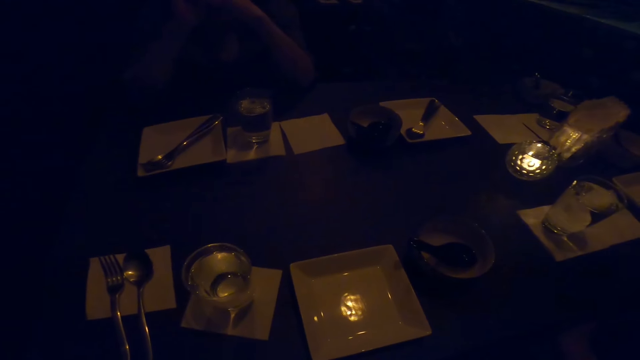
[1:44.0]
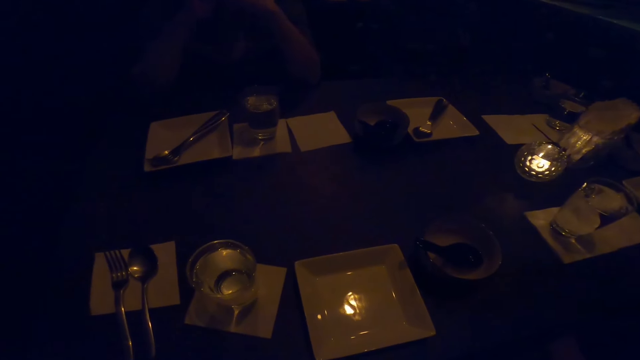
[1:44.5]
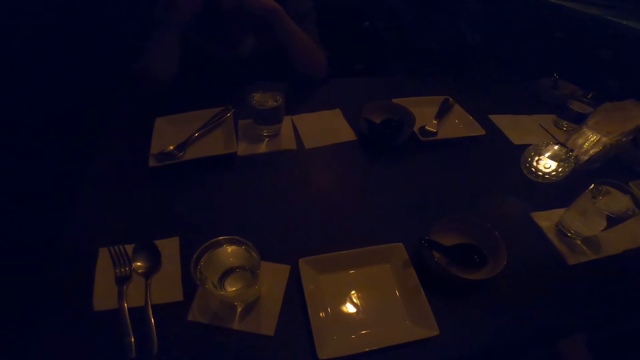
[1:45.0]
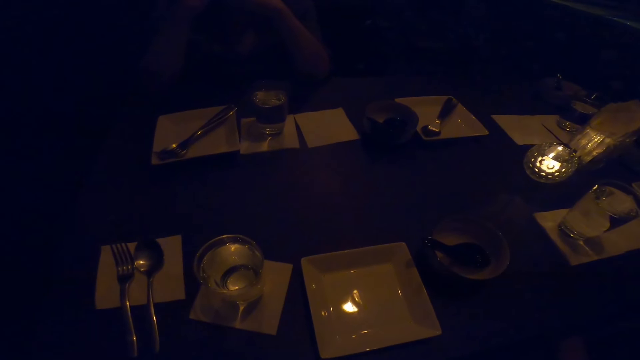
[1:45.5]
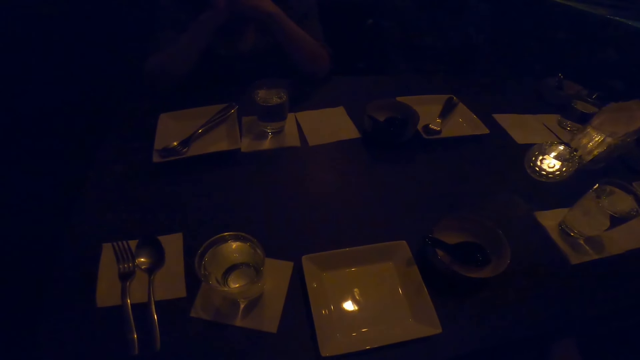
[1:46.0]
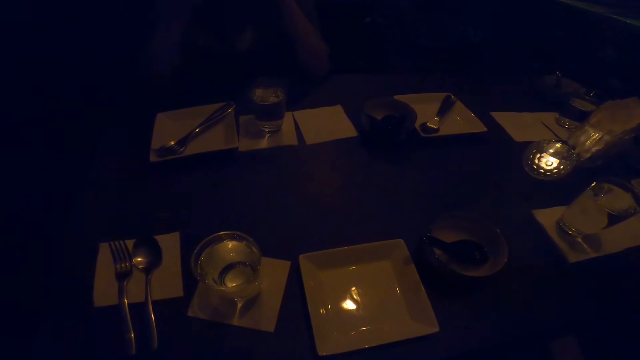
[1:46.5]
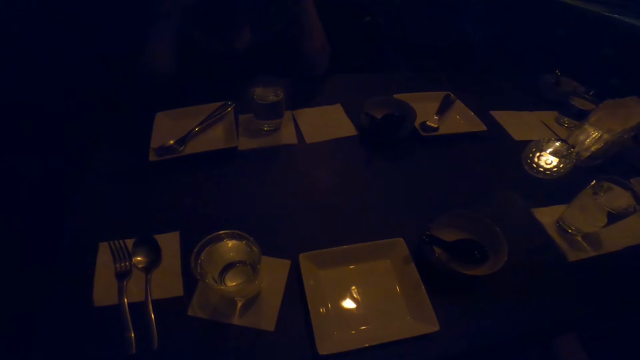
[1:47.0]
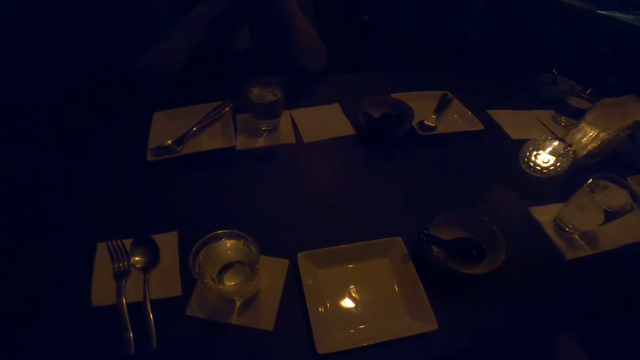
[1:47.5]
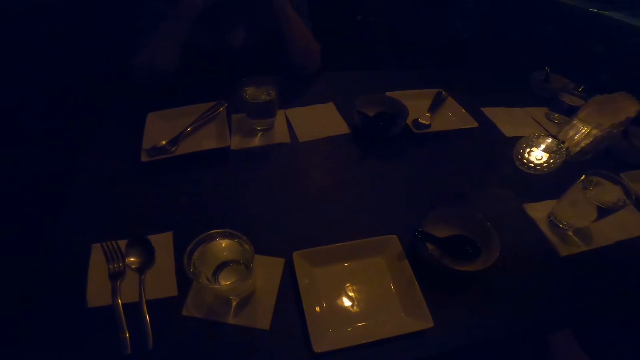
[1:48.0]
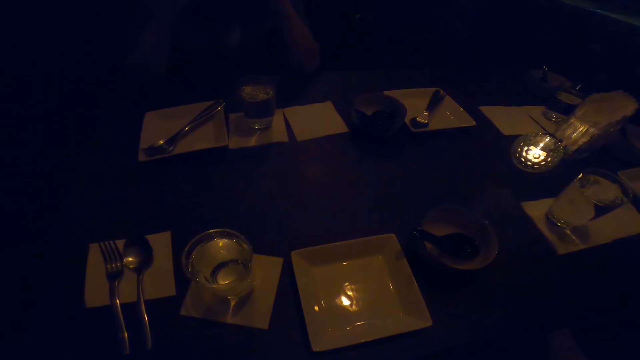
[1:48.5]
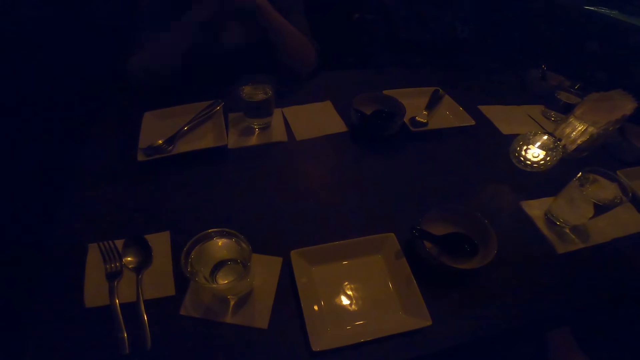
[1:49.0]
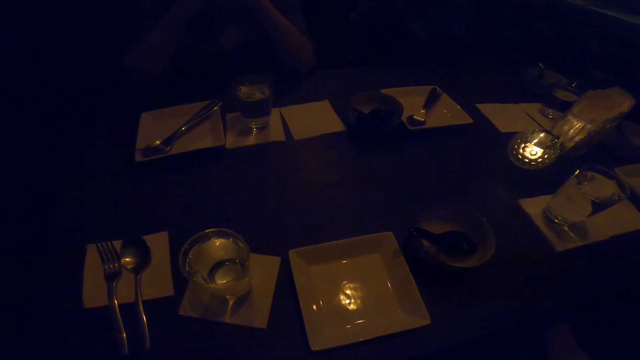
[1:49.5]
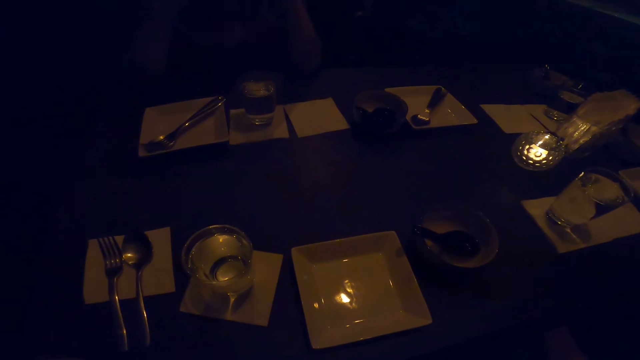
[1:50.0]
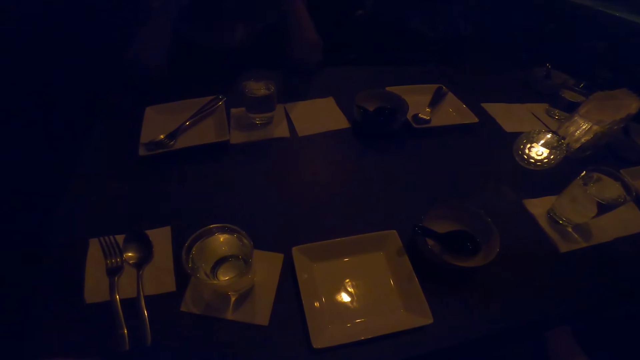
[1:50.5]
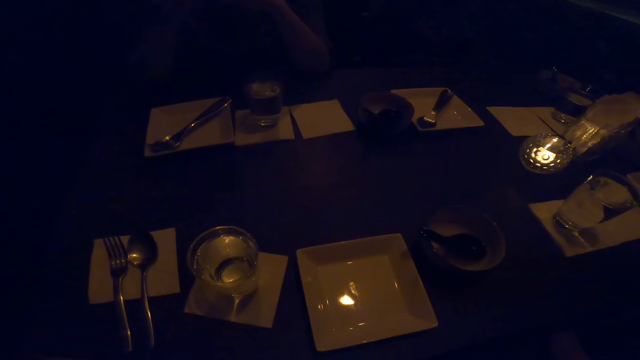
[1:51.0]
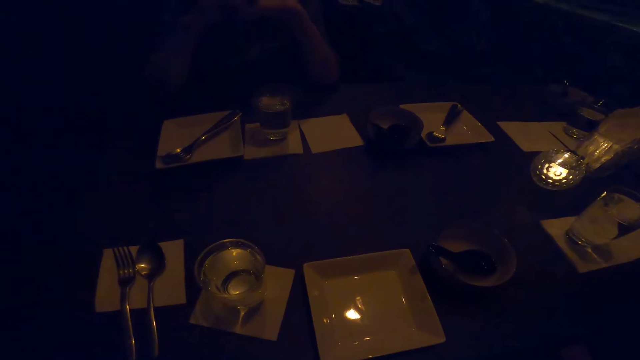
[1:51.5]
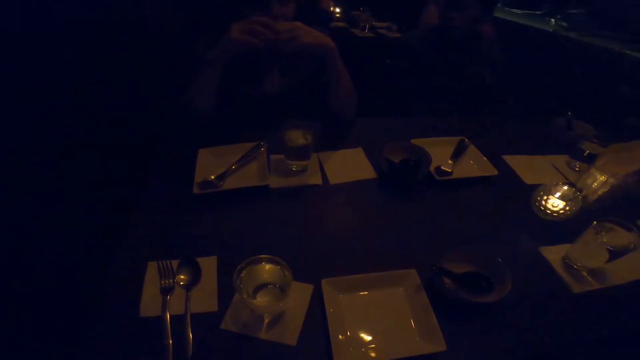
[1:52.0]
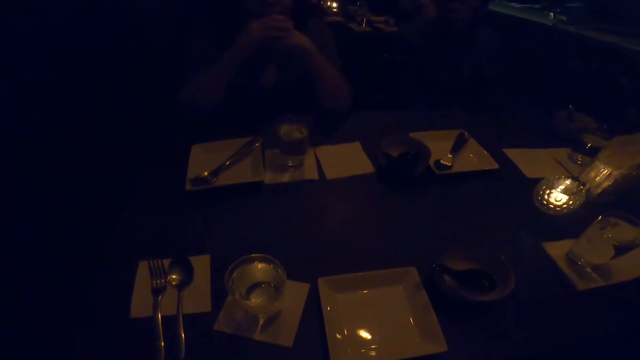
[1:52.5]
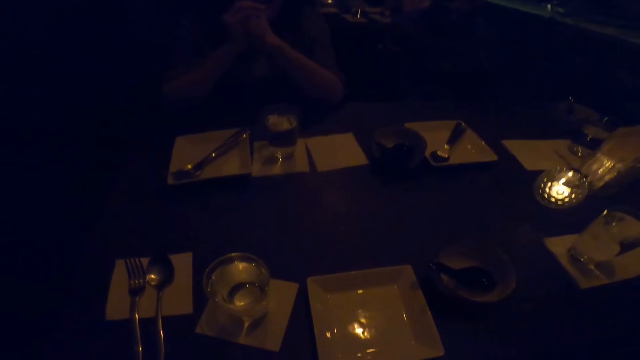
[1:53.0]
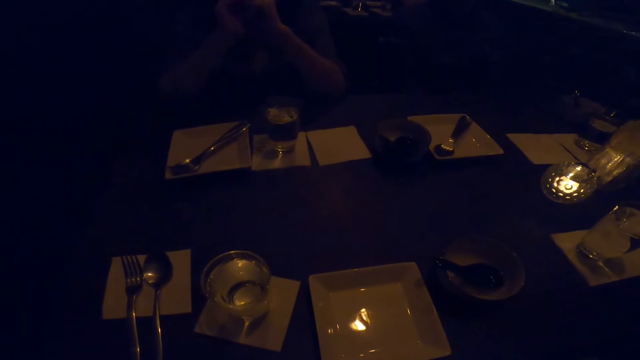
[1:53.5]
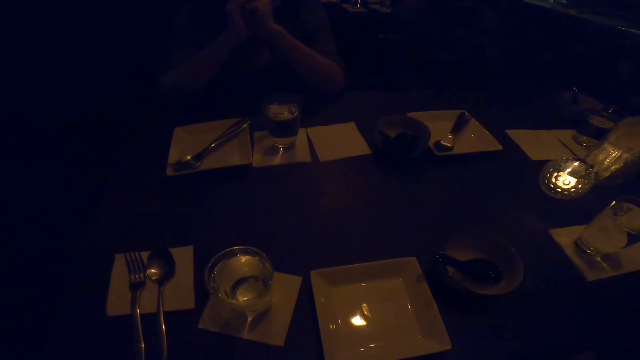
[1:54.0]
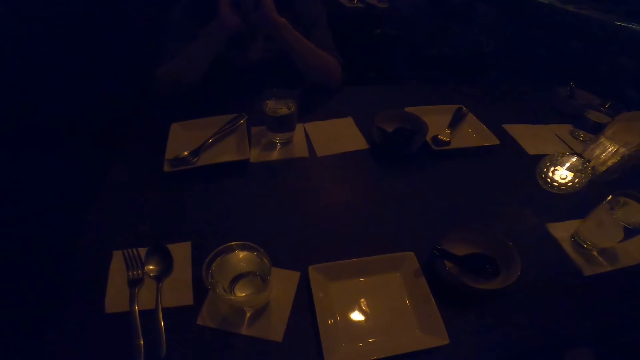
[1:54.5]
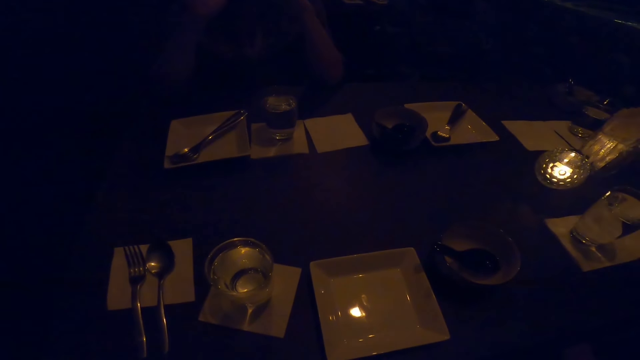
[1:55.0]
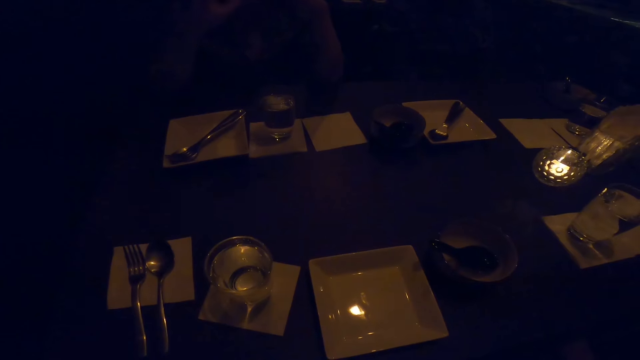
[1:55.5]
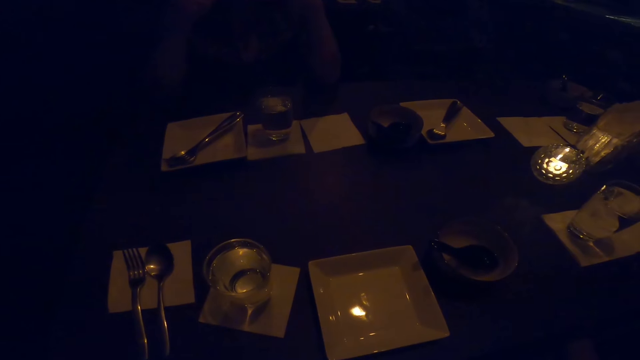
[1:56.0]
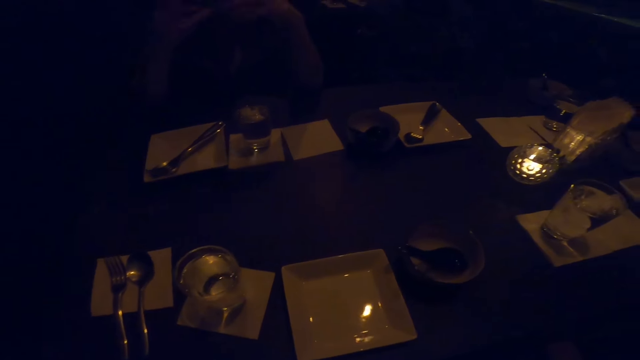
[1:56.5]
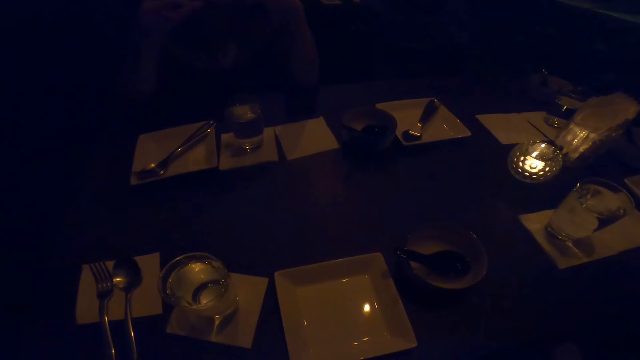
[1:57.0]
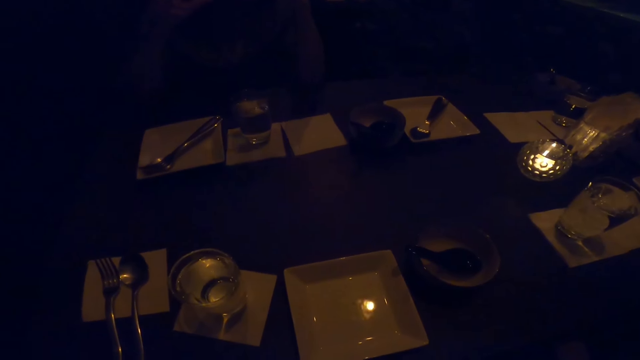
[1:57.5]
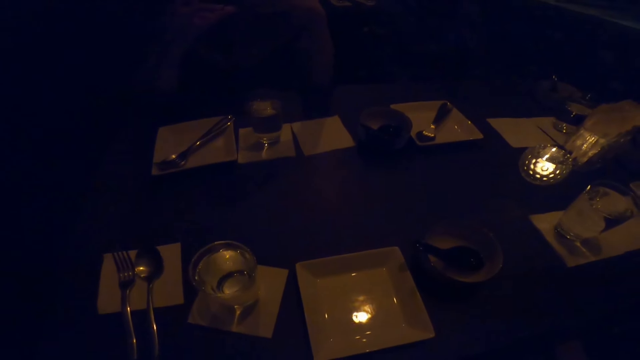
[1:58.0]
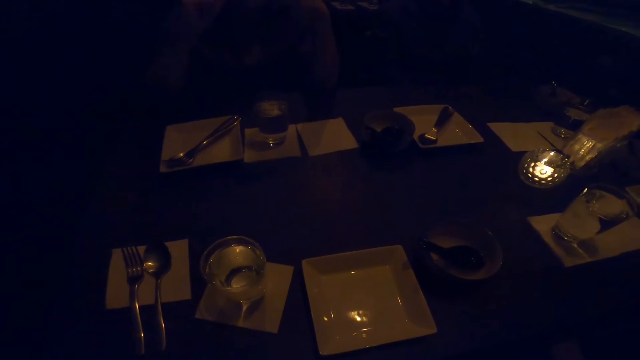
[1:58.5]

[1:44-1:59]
A woman converses with the camera wearer, another woman and a man. The first woman demonstrates.

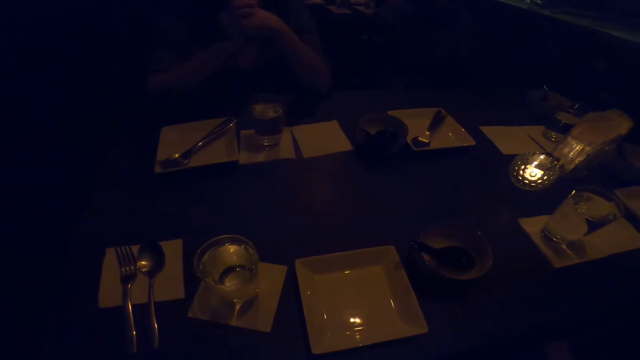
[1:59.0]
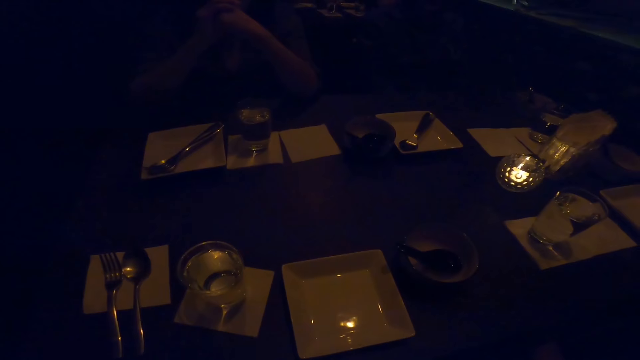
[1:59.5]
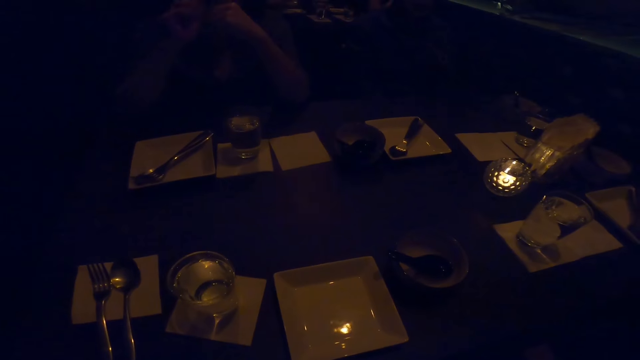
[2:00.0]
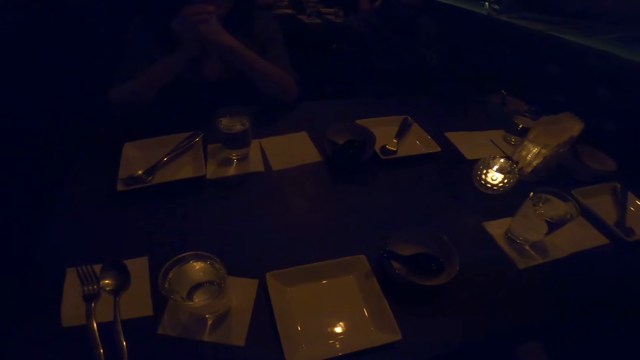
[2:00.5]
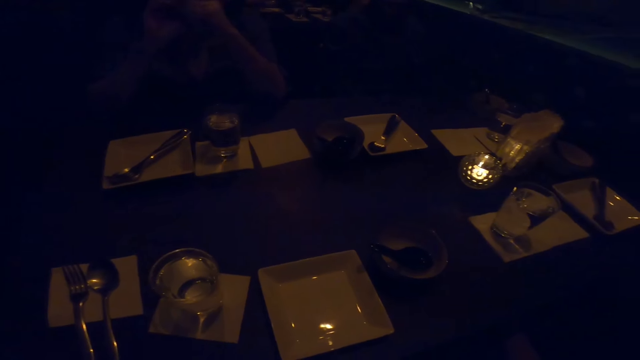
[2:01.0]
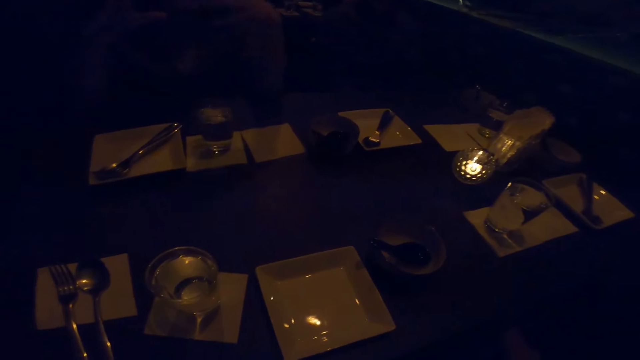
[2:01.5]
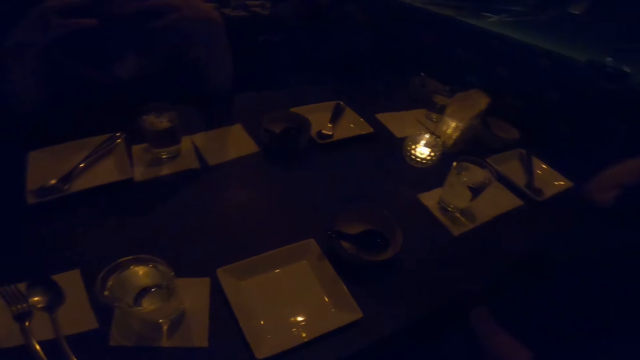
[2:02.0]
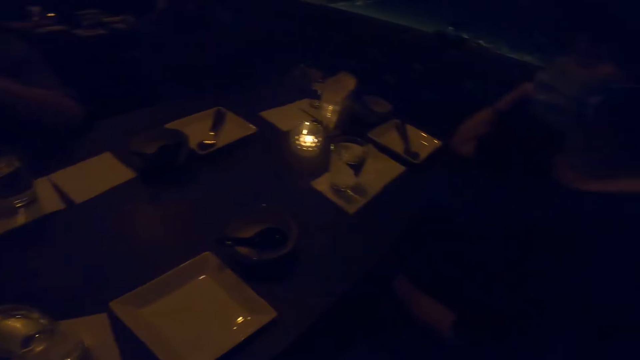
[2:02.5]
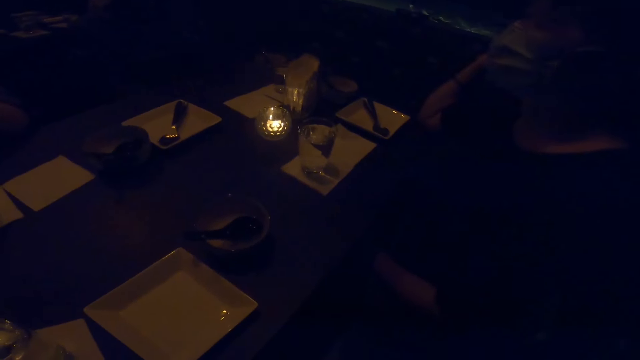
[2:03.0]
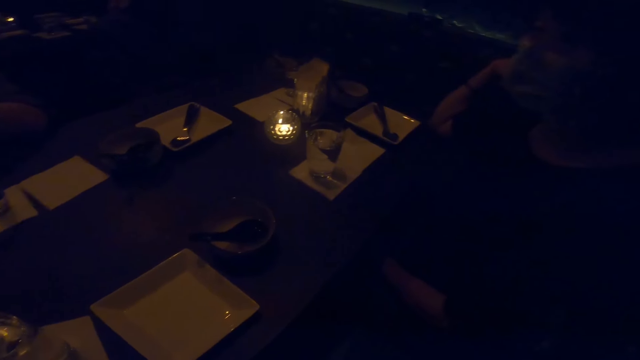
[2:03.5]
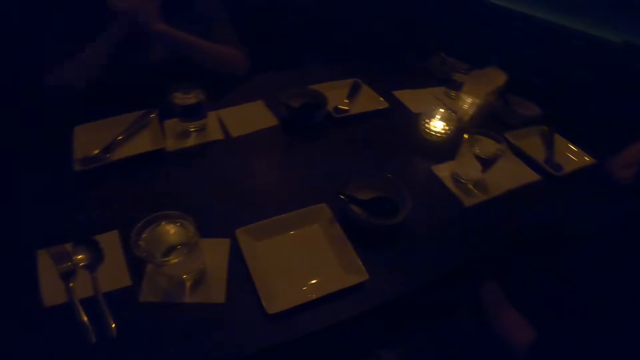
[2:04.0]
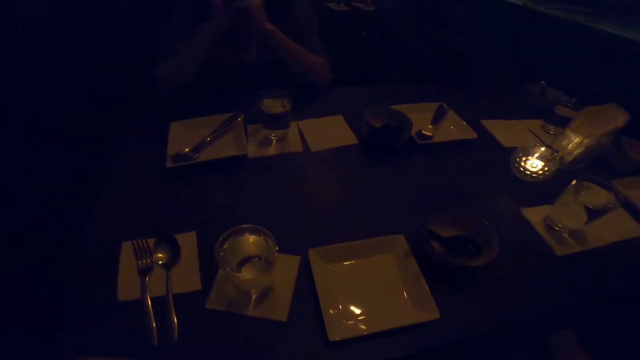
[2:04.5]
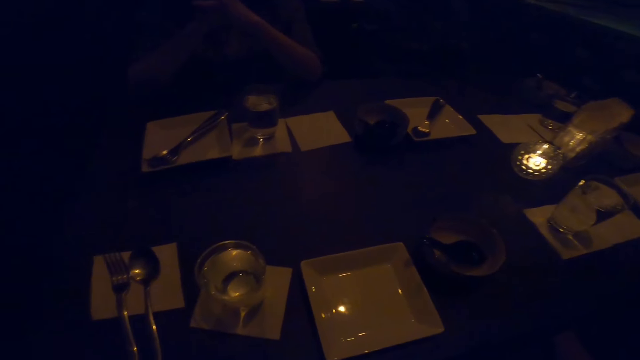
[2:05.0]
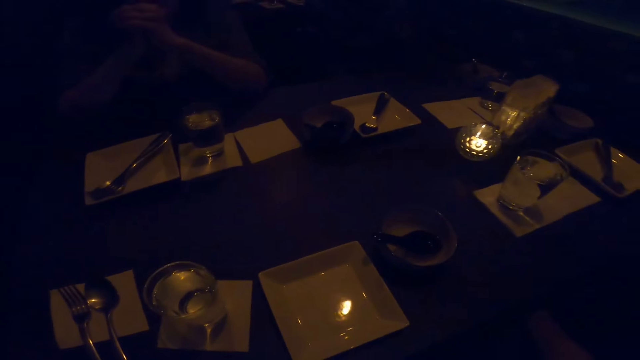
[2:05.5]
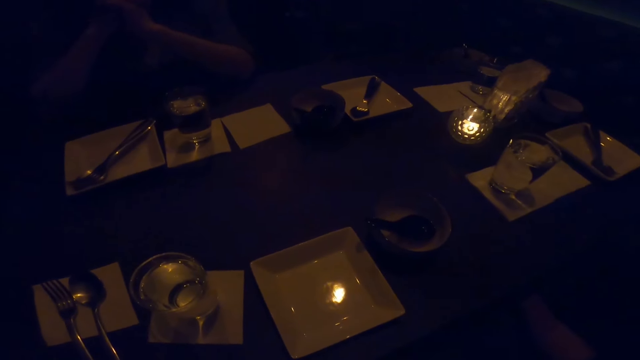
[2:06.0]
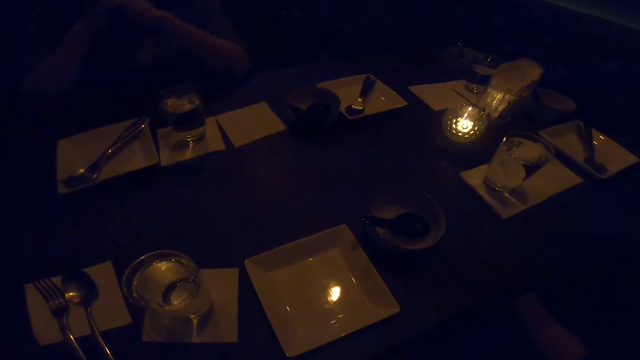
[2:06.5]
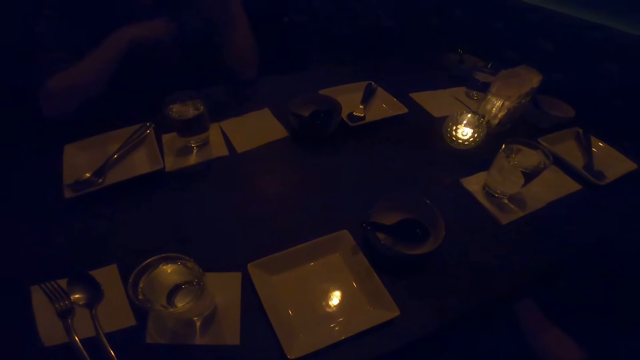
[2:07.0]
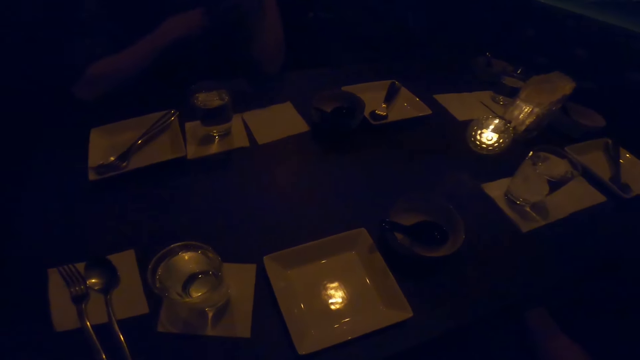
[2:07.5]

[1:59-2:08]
A woman nods her head.
